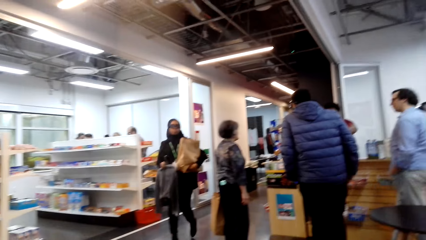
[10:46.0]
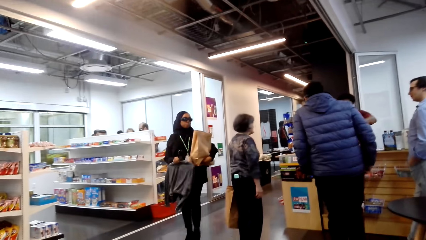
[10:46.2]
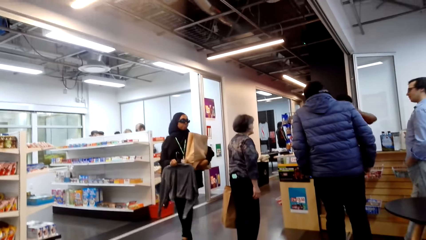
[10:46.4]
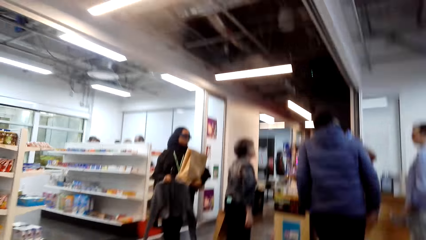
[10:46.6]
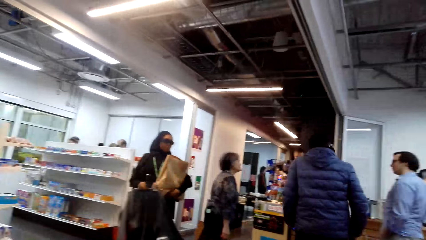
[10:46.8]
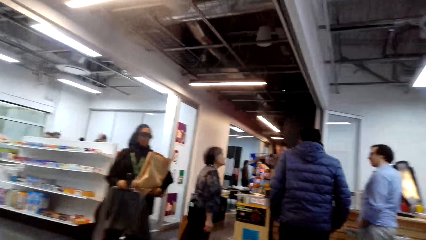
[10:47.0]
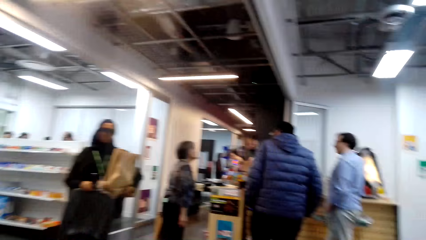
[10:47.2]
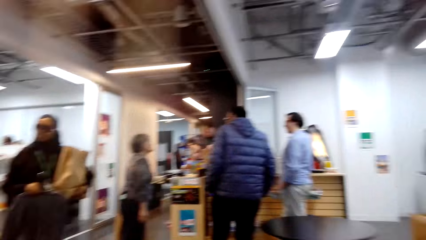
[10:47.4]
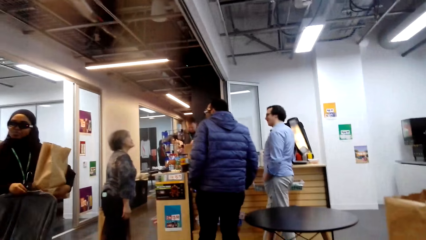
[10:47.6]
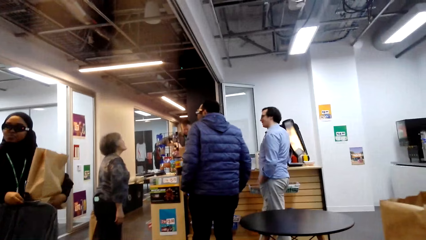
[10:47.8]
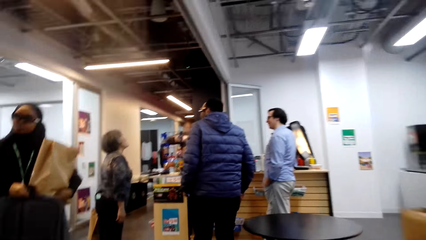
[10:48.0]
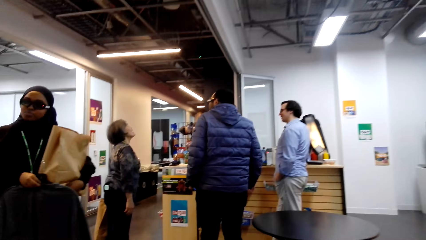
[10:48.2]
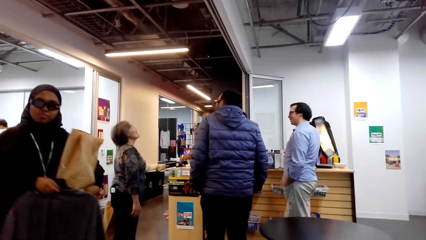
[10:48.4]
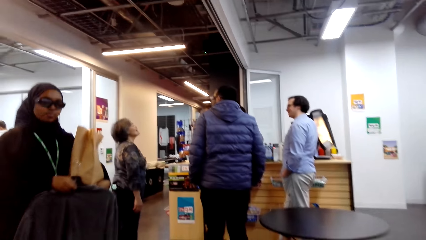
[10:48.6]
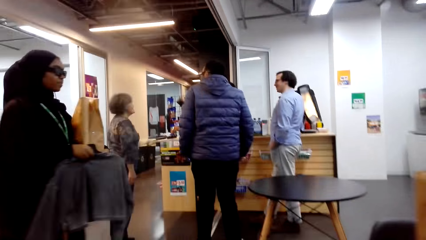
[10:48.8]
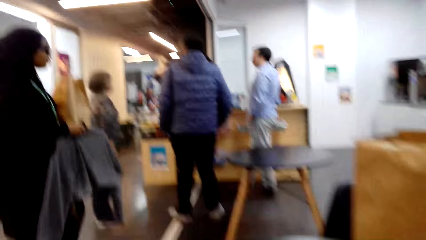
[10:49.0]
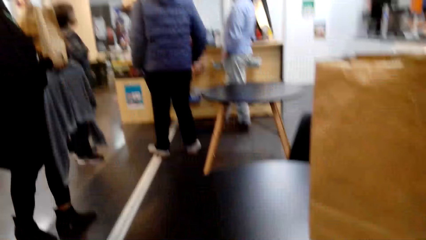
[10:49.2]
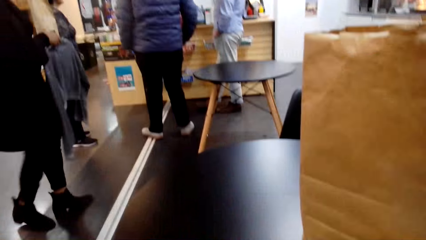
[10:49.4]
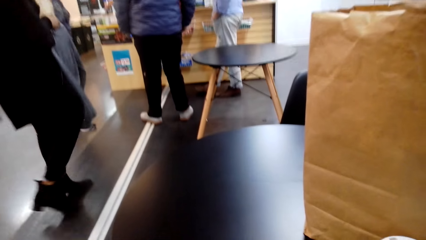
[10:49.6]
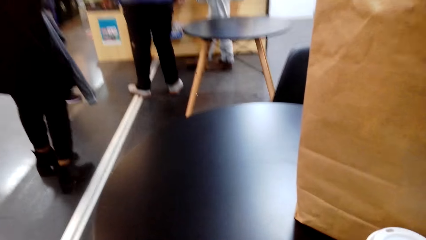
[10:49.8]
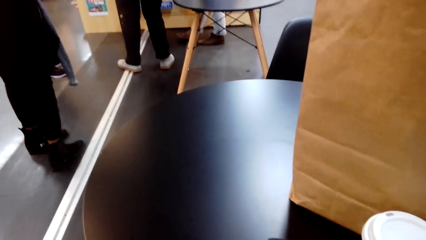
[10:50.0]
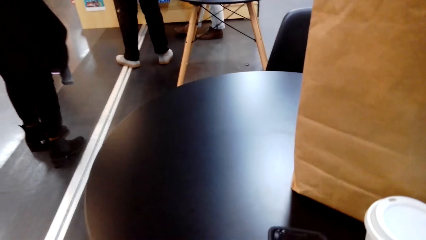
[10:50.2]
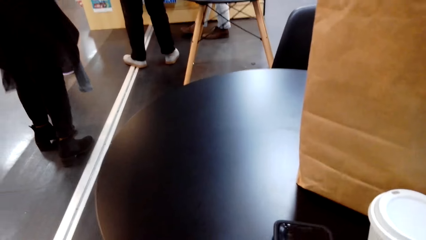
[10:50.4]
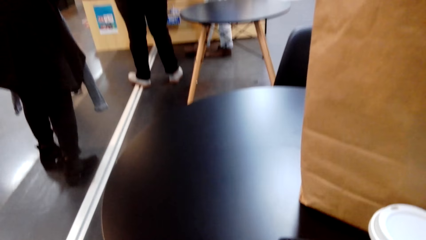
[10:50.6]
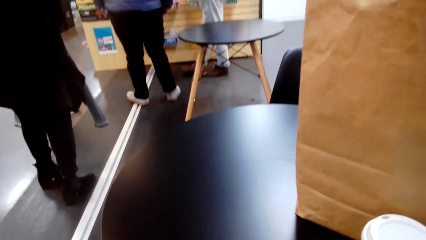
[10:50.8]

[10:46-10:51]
The camera wearer looks at the surroundings.

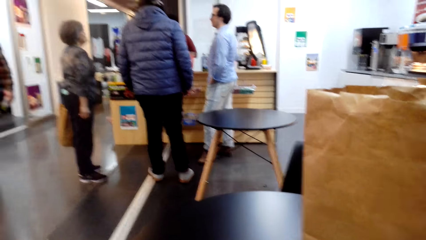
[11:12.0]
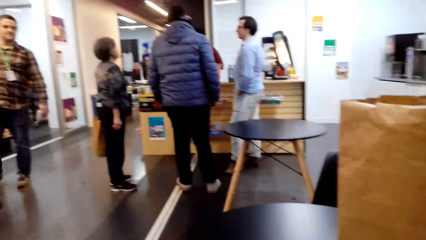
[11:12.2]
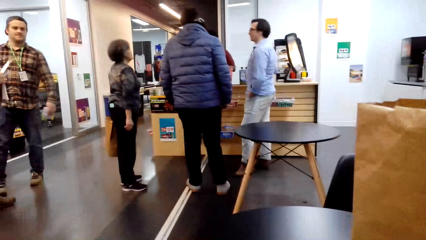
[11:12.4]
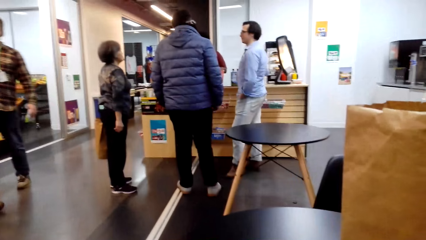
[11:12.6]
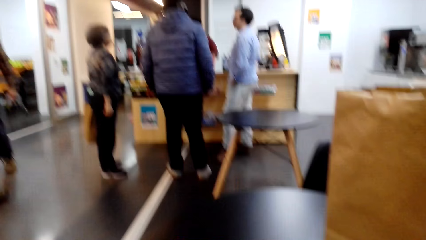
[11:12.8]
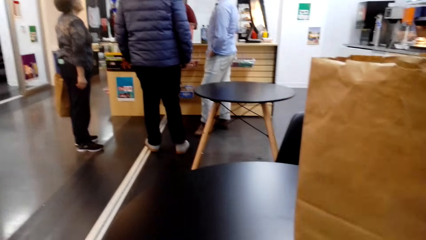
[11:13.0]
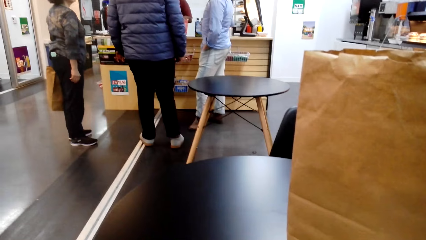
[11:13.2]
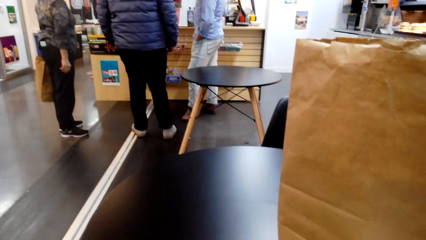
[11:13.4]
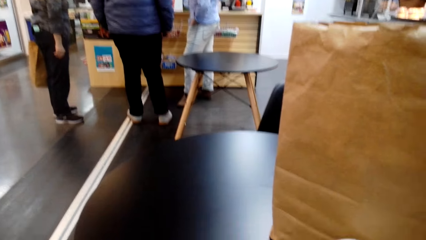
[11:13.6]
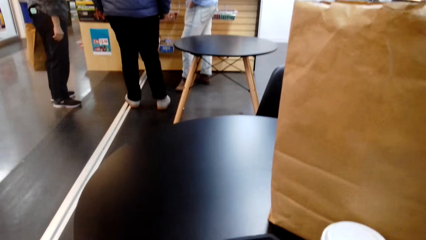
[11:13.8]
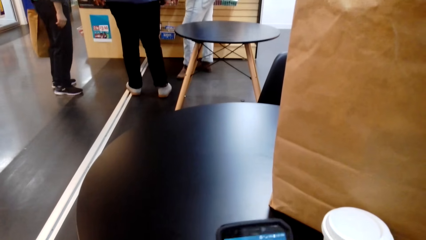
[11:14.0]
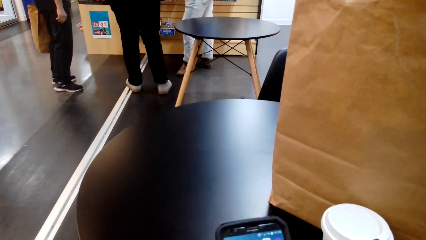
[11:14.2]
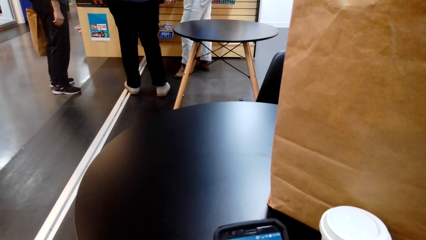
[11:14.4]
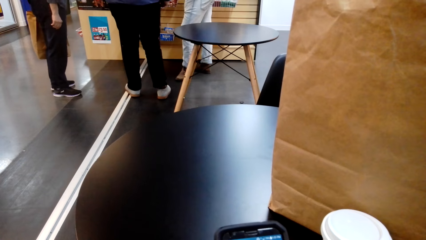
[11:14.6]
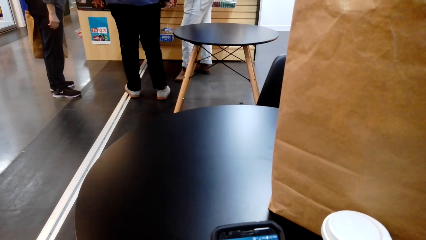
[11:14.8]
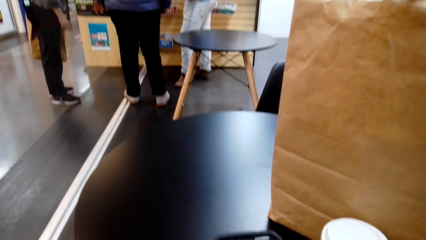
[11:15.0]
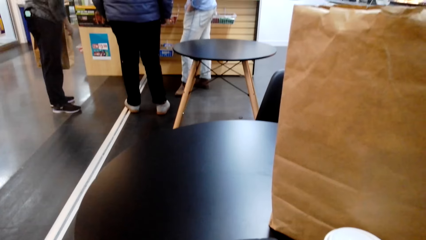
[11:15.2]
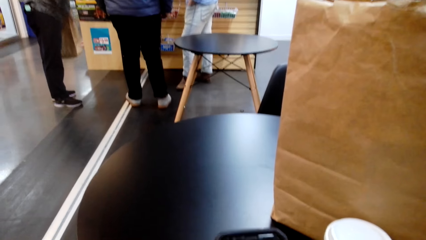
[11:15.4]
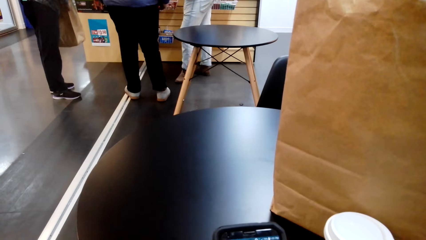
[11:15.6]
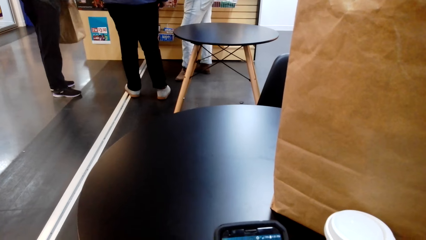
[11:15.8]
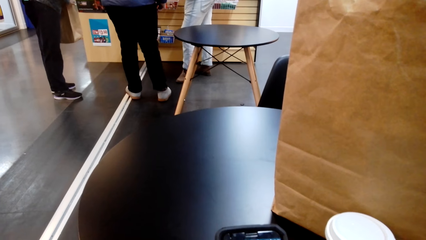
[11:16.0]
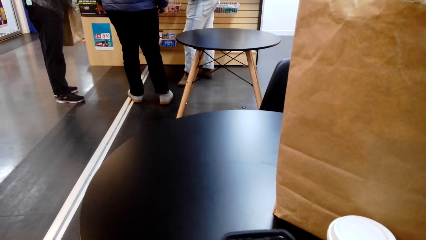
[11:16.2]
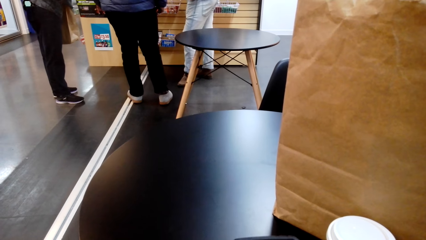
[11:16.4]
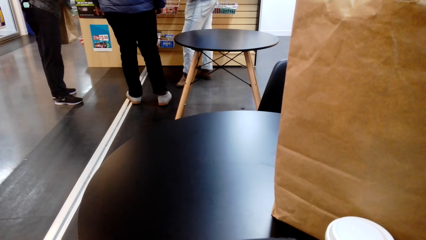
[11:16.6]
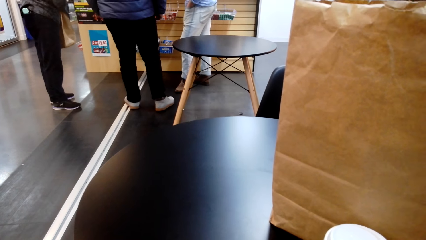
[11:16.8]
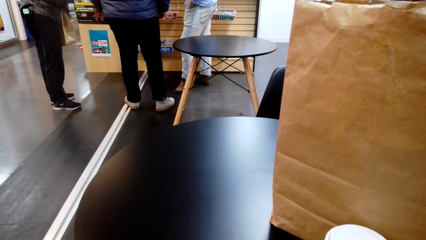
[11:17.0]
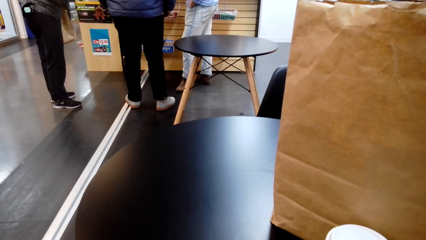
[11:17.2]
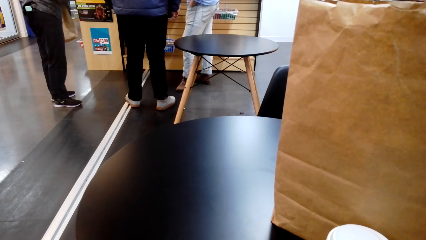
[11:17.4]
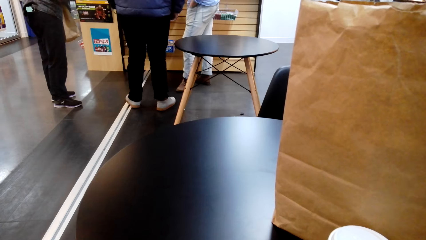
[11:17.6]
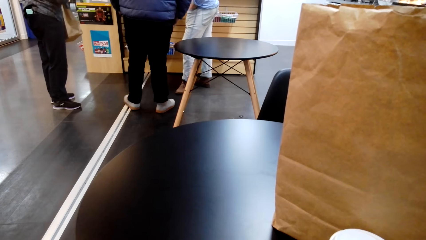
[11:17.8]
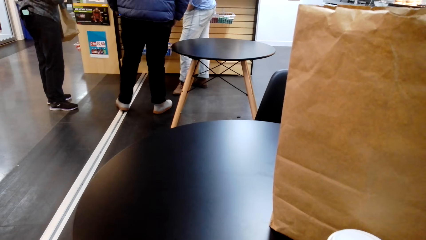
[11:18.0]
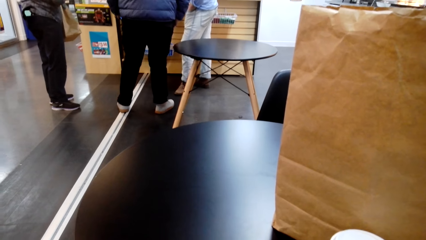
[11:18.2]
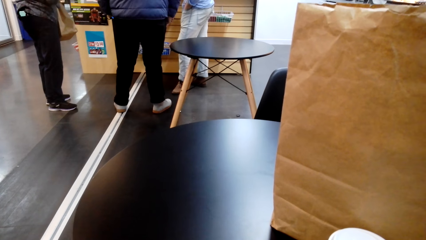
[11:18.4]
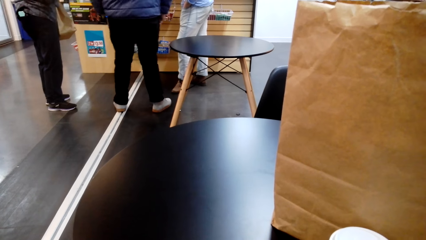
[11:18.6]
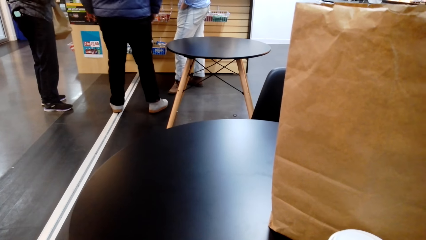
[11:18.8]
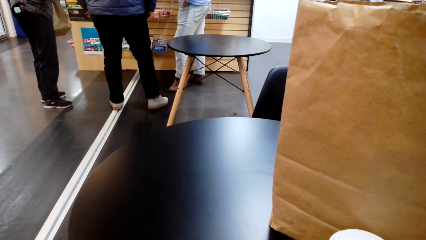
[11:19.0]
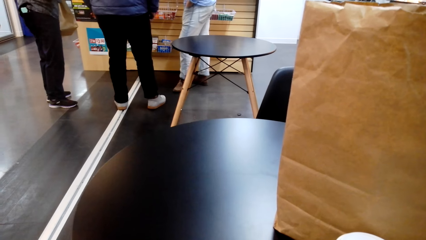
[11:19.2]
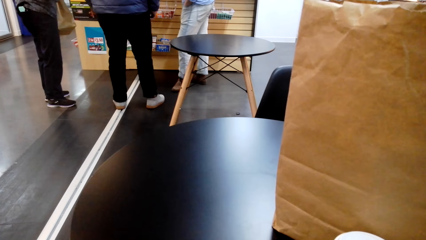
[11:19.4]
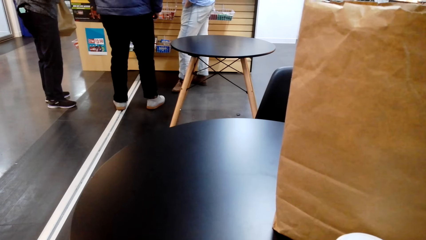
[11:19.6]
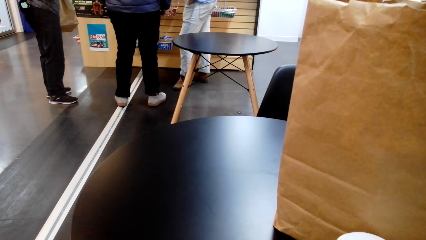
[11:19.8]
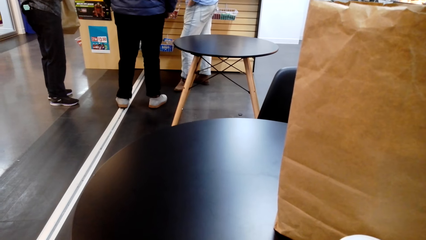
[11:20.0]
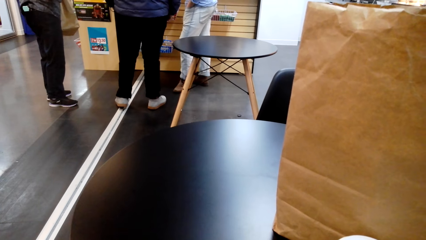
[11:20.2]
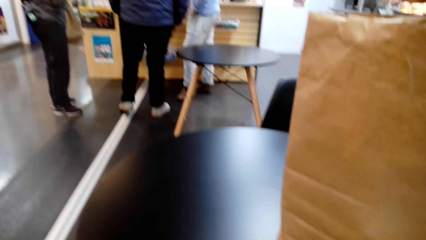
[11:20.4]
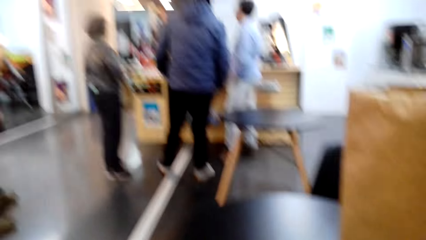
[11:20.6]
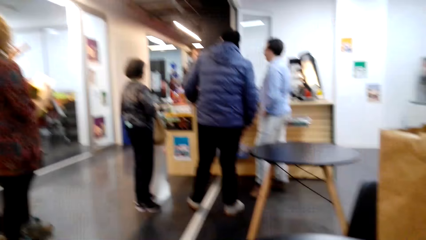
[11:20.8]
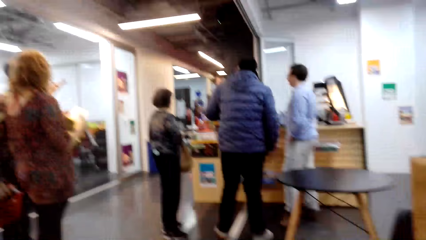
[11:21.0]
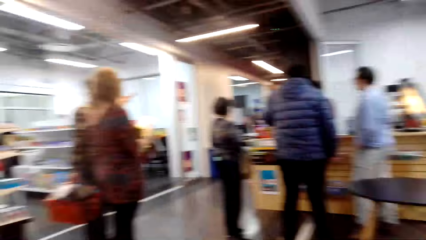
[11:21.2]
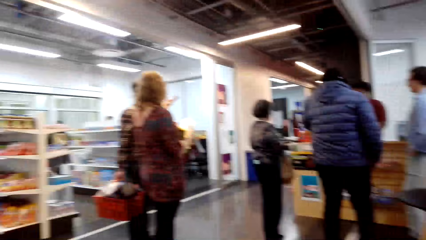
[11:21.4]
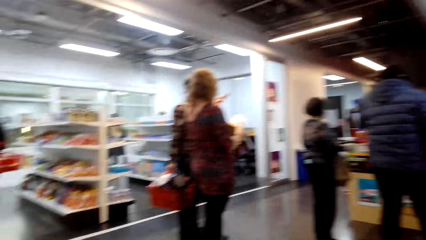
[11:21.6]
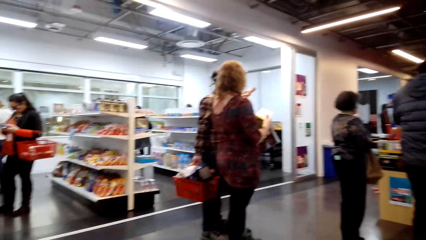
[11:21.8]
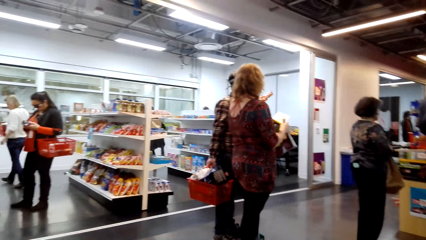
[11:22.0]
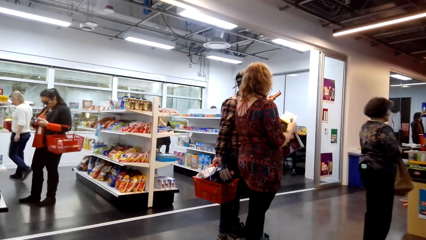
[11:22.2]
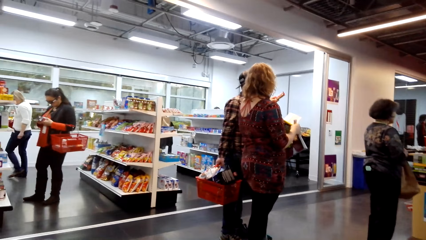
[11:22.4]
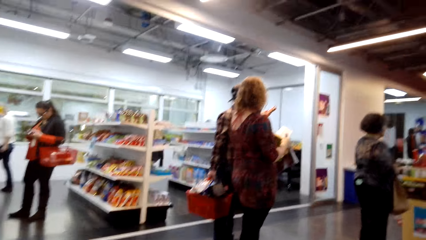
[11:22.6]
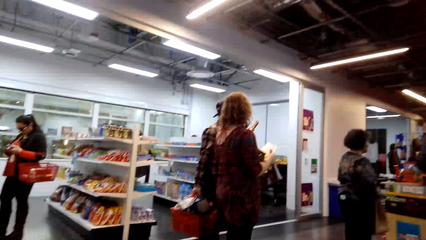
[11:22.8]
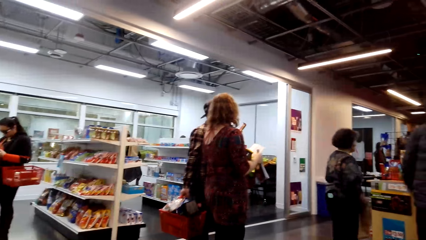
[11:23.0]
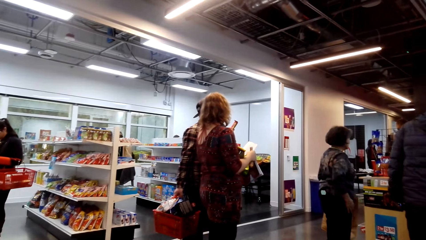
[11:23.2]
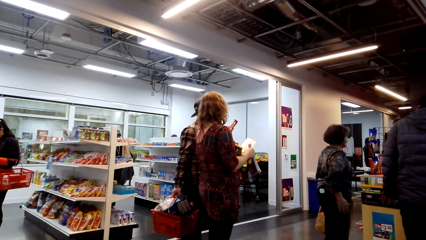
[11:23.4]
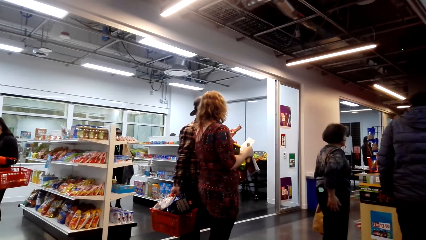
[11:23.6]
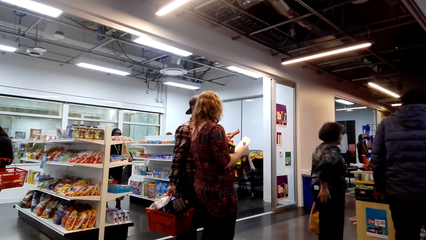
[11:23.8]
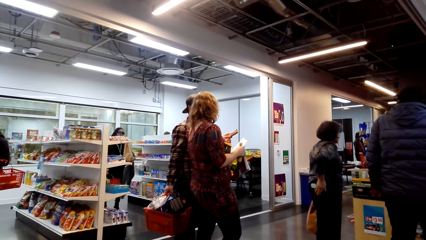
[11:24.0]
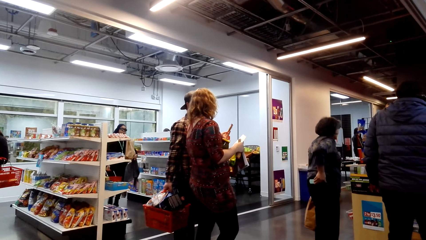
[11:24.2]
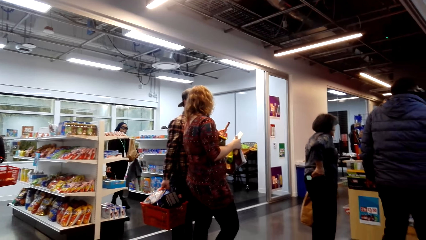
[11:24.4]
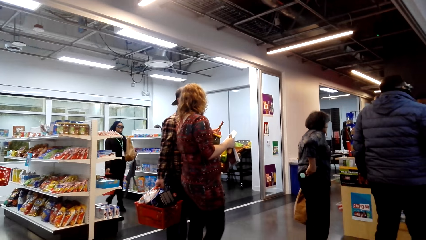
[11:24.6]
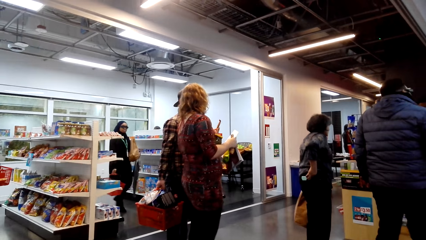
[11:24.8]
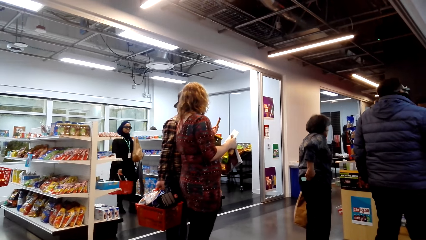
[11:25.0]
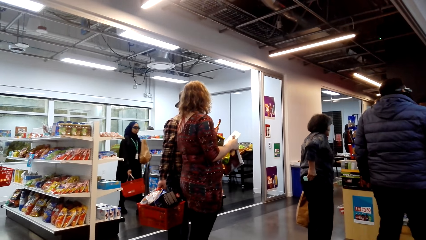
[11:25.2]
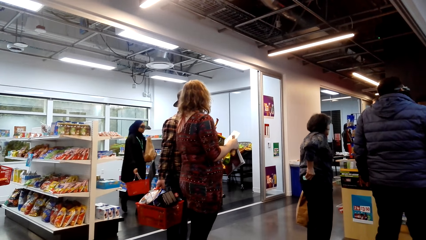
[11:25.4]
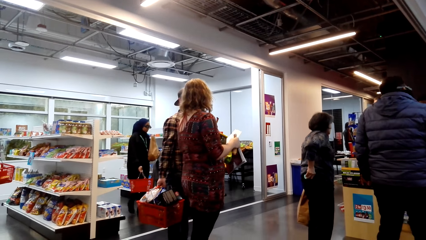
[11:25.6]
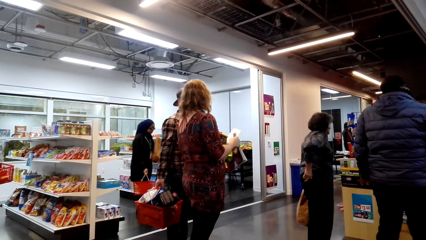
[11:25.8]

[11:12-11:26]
The camera wearer scrolls through the cellphone. They look at the surroundings.
